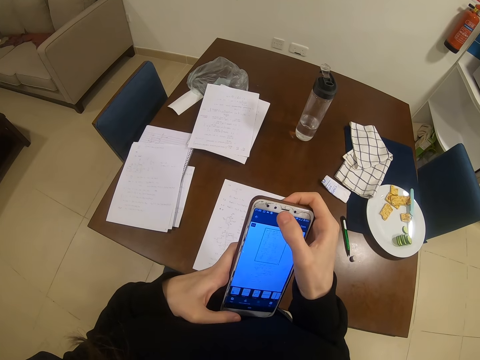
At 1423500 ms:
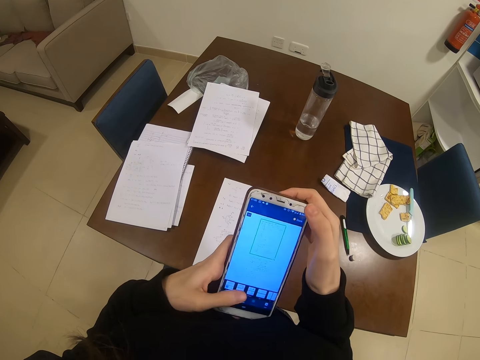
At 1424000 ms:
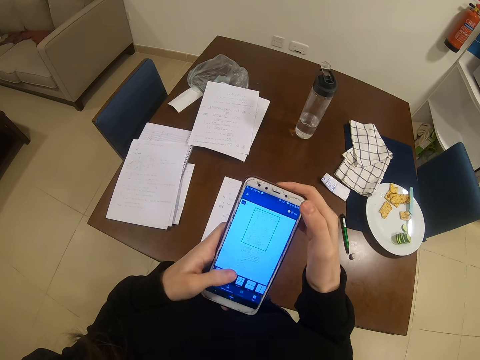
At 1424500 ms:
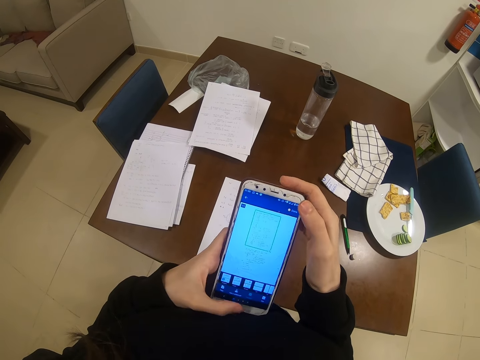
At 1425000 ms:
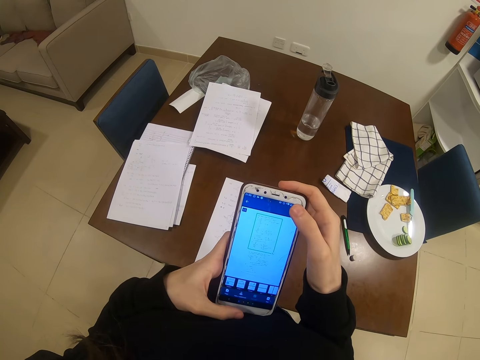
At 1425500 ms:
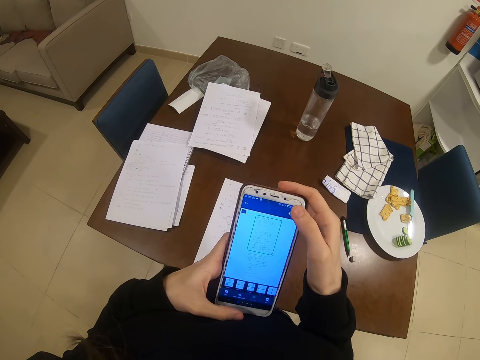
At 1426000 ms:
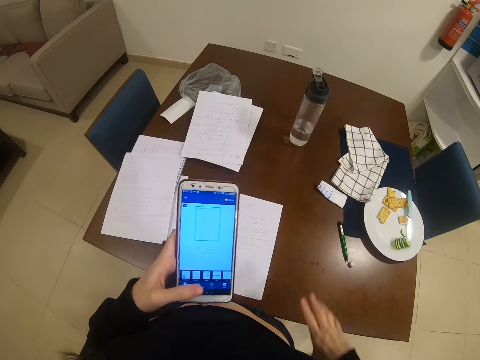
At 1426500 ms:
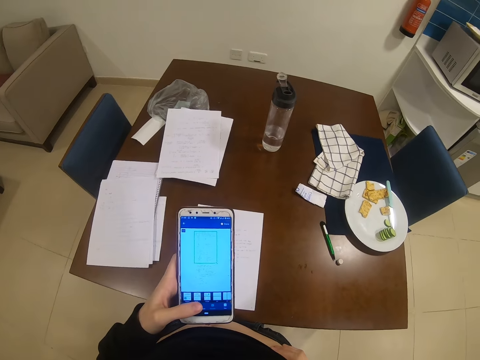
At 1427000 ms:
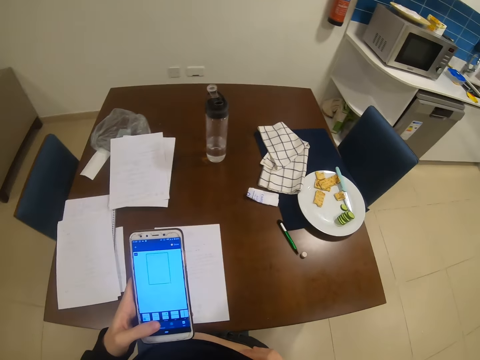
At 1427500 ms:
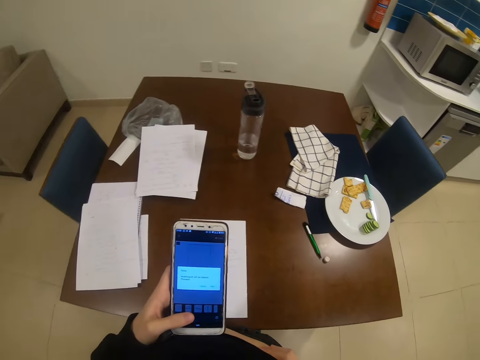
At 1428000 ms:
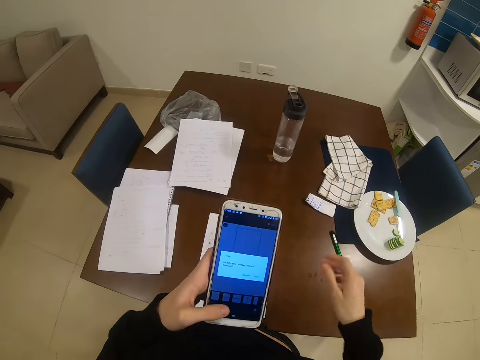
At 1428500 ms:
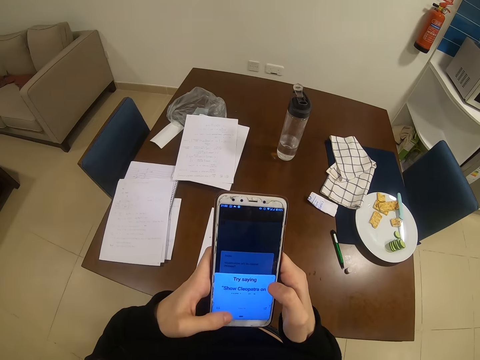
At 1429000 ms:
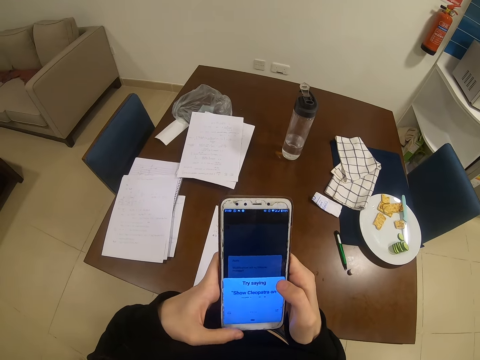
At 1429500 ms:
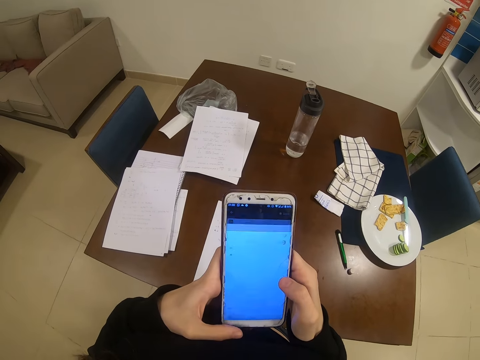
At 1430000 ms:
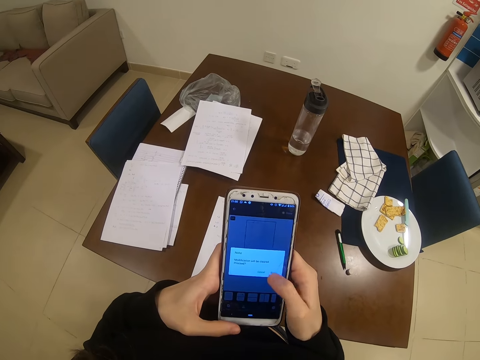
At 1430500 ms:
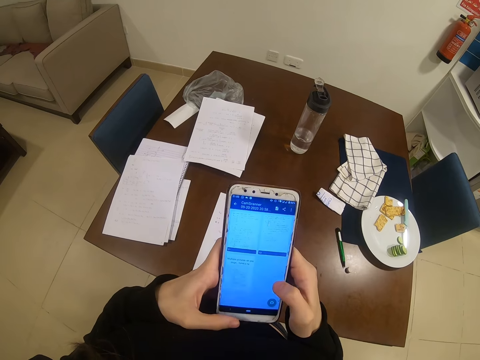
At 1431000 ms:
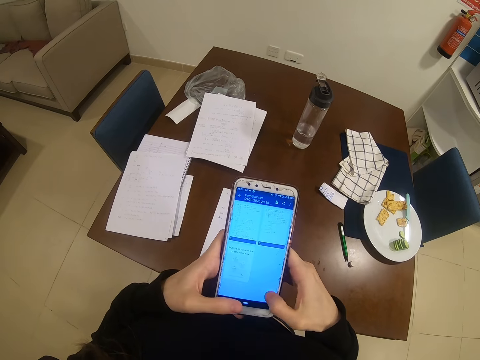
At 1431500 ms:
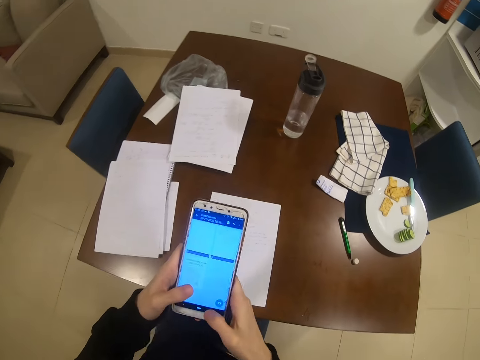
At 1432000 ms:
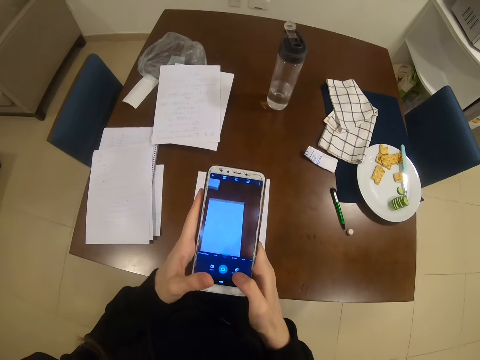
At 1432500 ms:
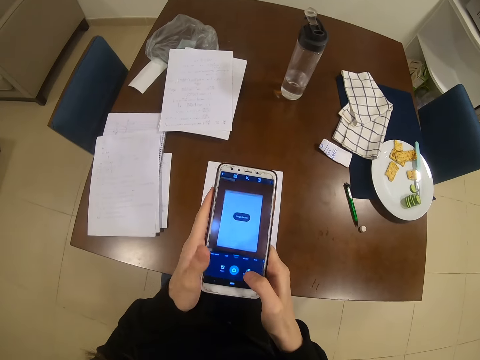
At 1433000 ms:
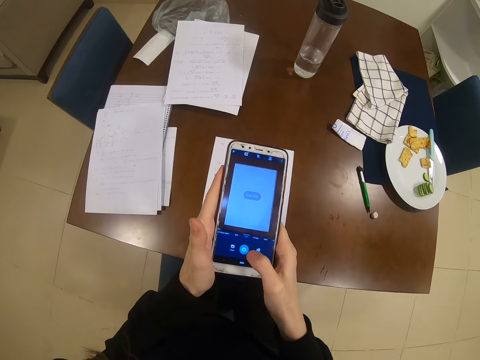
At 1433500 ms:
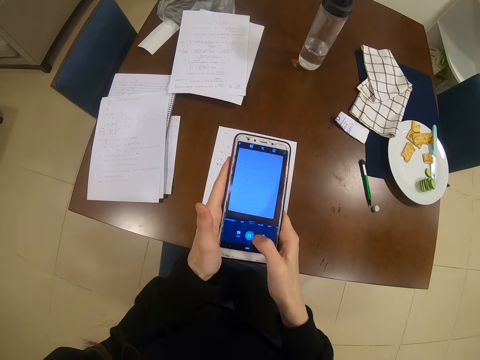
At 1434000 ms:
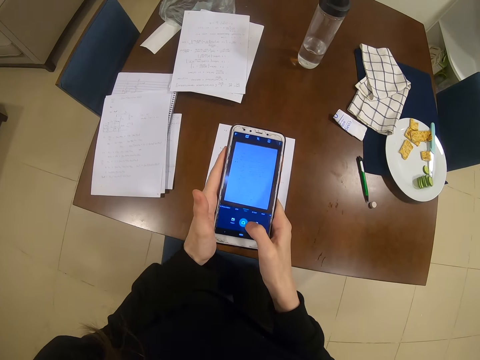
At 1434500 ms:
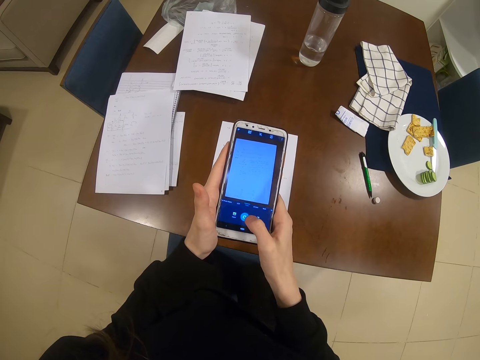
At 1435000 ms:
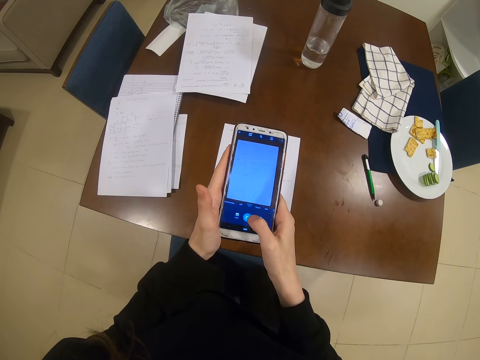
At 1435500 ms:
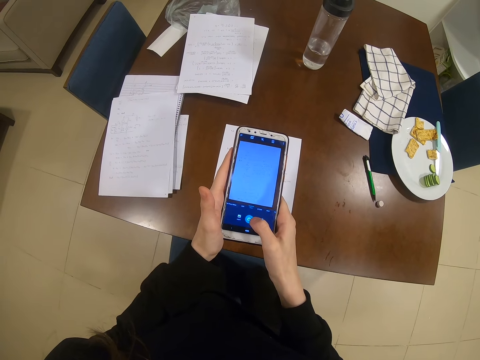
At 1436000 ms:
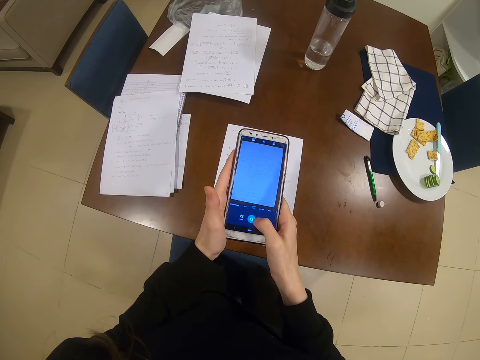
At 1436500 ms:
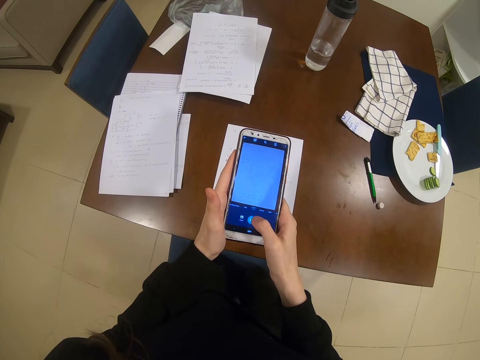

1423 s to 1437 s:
The camera wearer touches the stomach. They operate the phone. They take a picture.

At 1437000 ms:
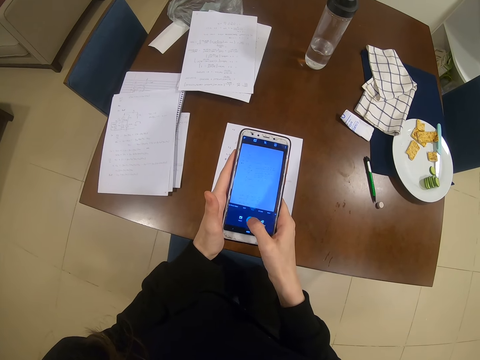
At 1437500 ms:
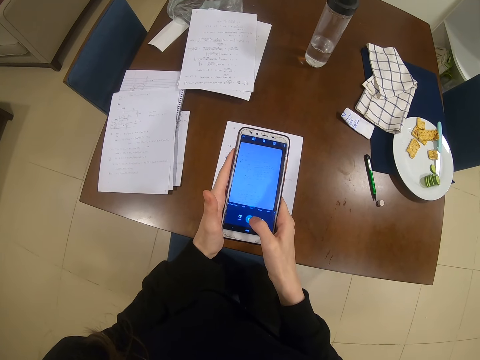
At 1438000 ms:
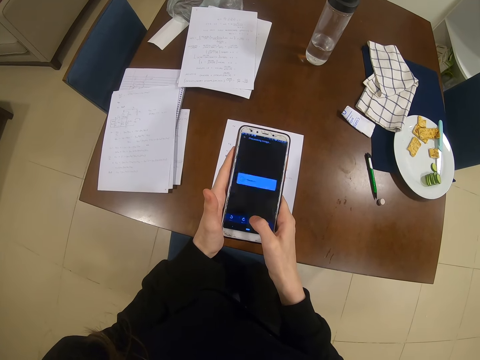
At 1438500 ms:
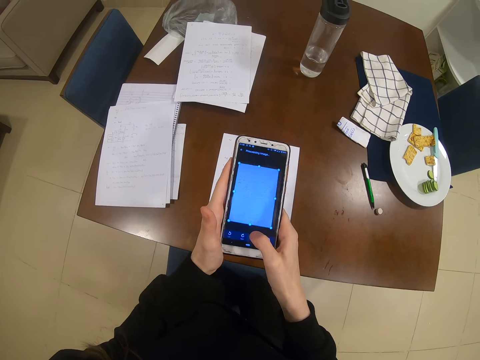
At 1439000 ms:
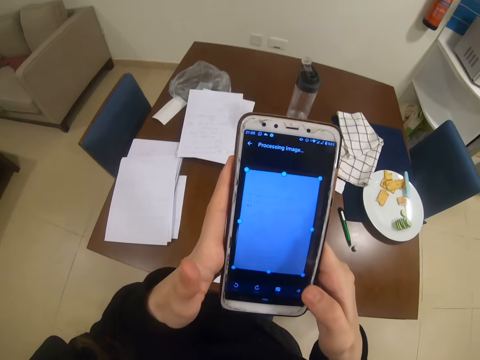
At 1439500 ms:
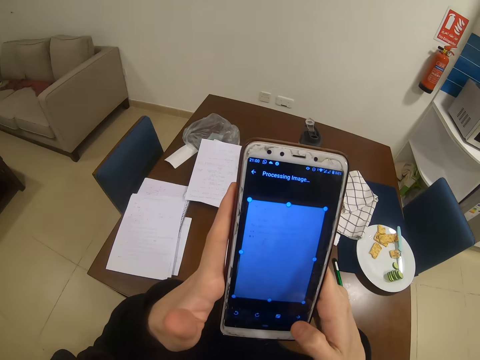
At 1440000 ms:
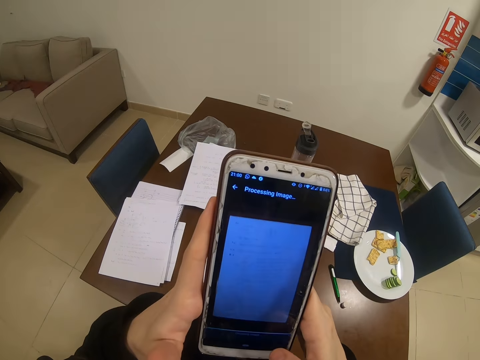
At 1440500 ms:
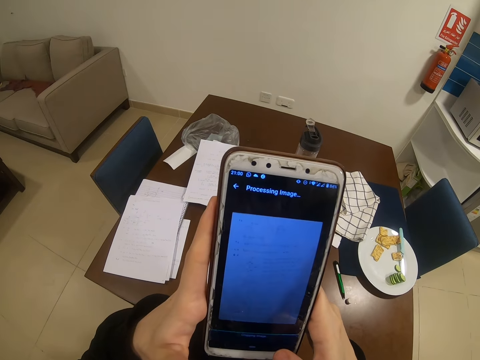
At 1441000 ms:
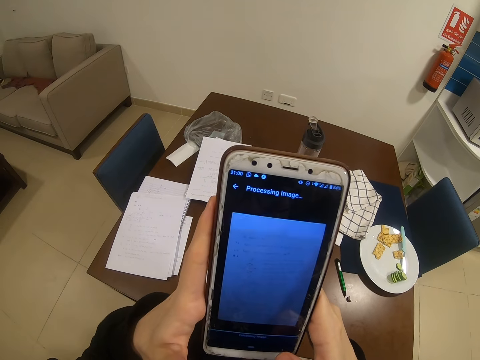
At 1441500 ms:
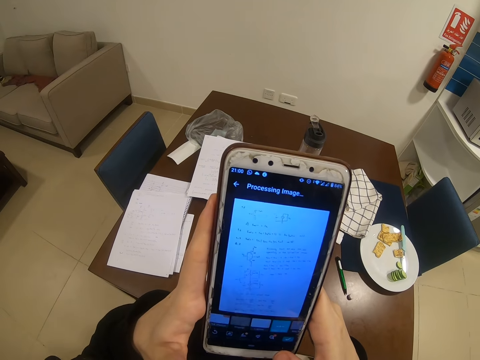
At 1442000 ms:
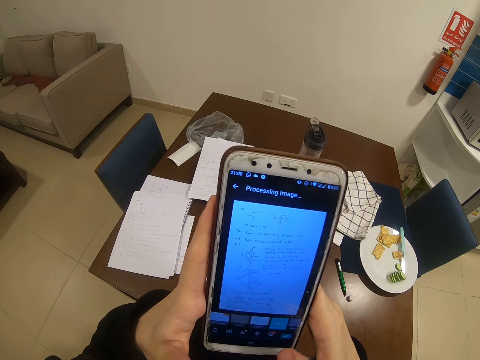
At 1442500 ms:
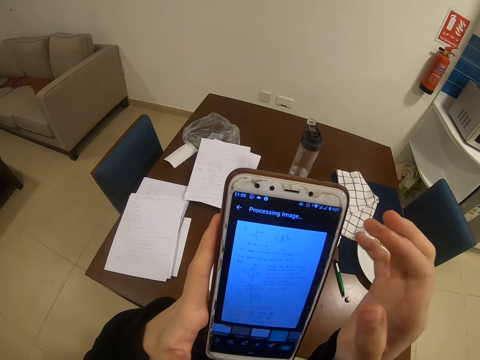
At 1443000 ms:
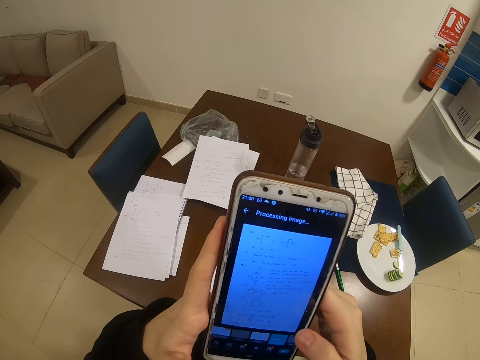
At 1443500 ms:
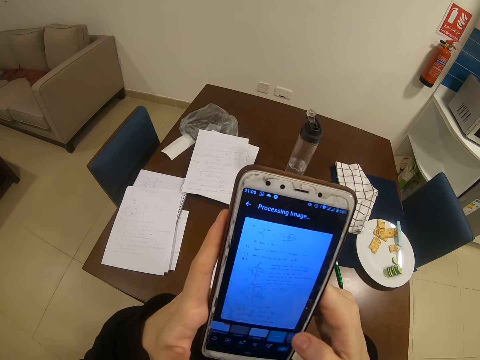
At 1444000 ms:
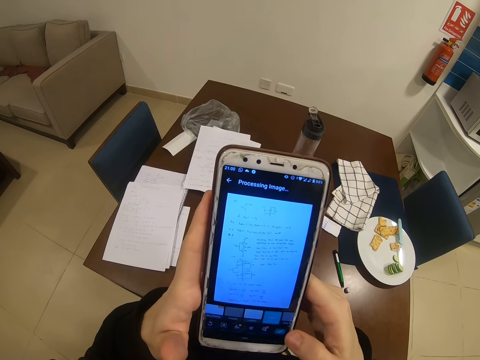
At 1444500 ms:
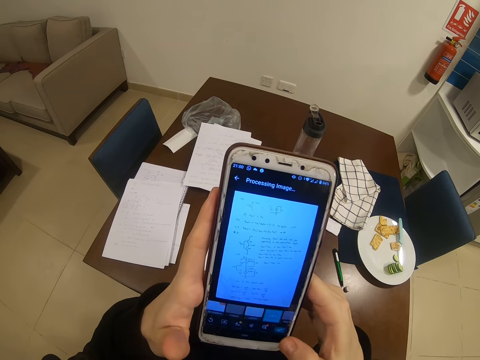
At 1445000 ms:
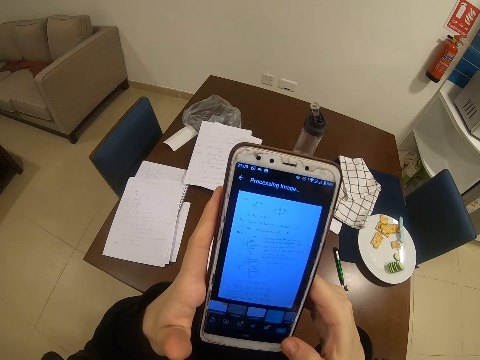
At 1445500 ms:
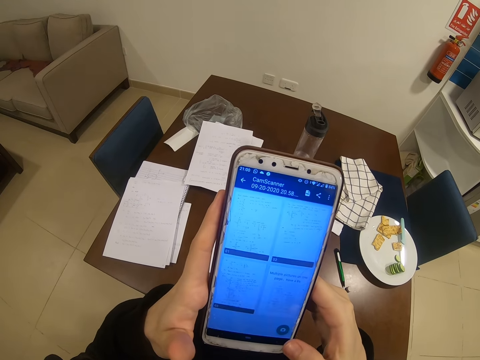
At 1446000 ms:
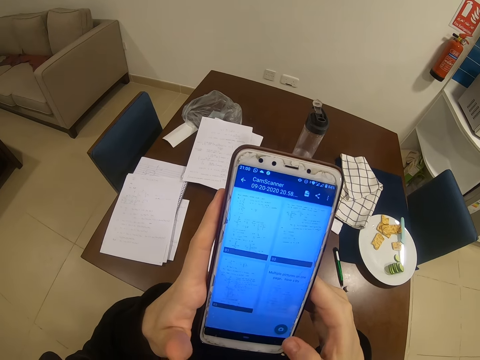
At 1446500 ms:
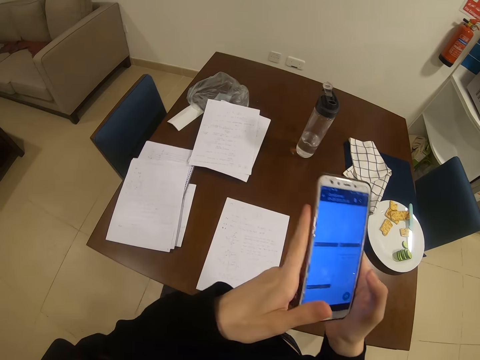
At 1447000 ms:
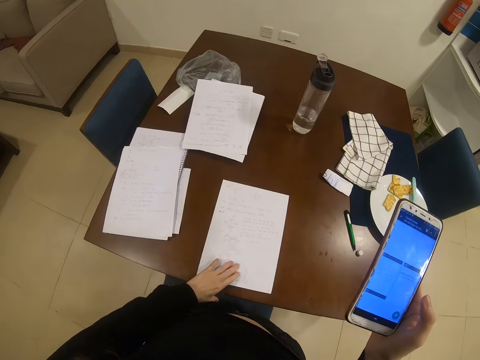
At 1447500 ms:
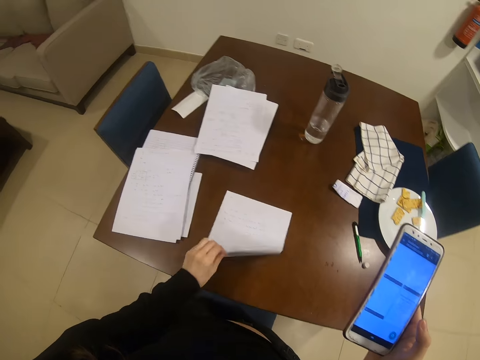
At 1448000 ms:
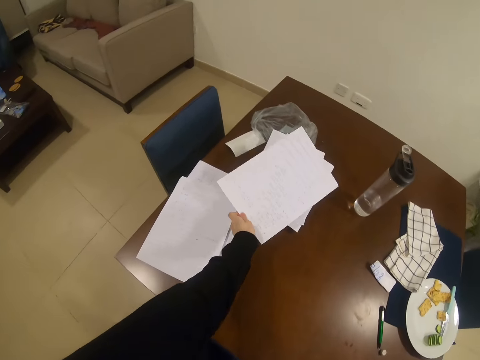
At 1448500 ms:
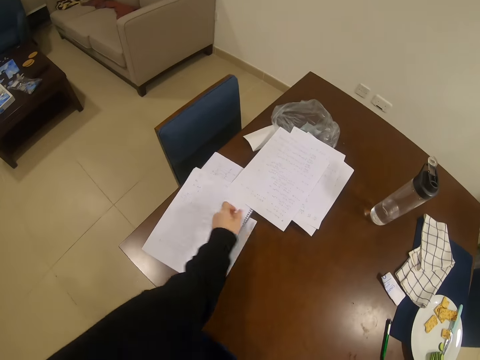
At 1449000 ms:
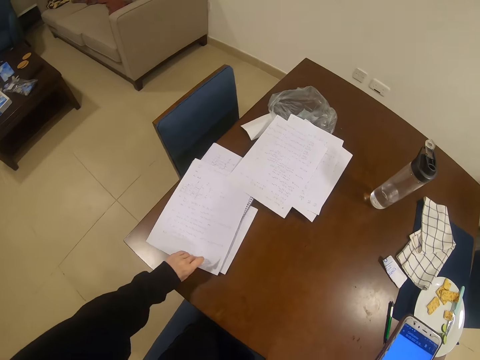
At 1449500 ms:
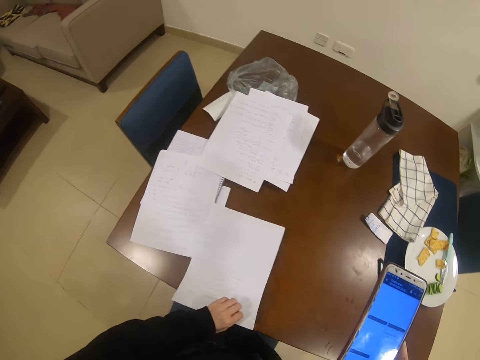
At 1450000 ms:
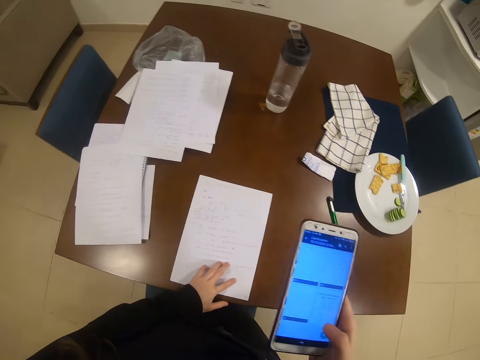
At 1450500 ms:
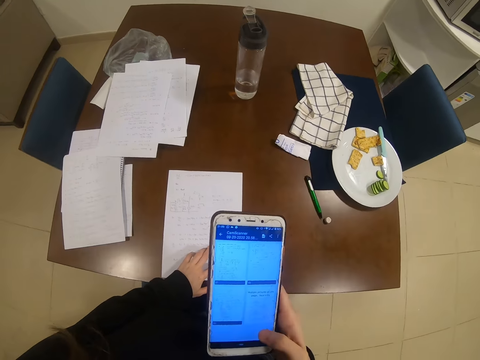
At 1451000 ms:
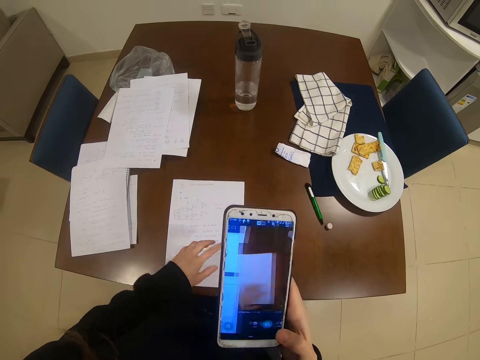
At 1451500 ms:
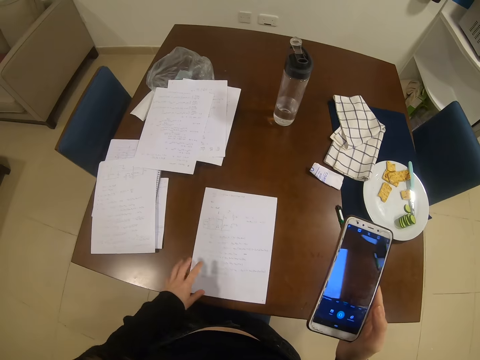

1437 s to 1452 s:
The camera wearer dials a phone. They pick up a paper and move the paper. They put the paper aside. They pick up another paper. They put the paper down.
